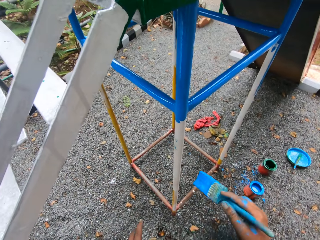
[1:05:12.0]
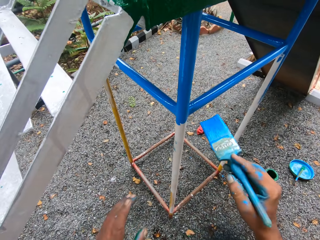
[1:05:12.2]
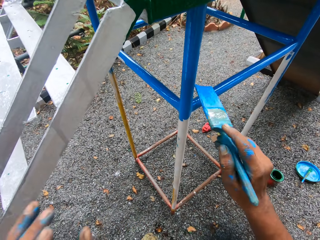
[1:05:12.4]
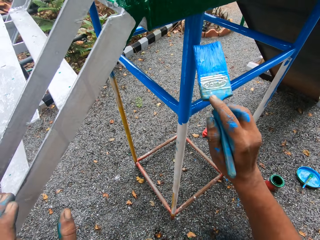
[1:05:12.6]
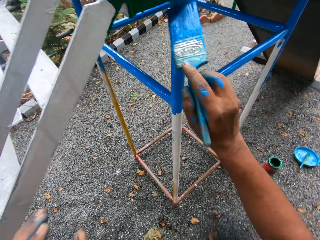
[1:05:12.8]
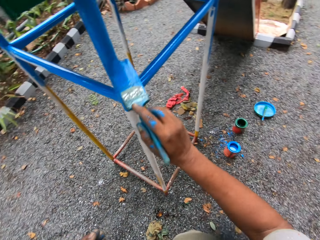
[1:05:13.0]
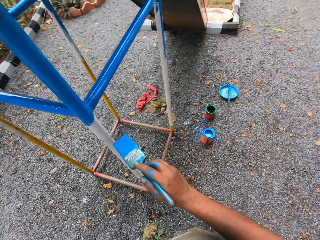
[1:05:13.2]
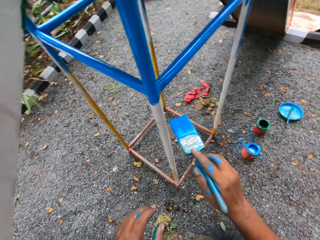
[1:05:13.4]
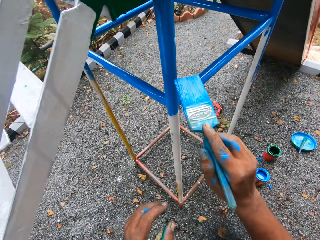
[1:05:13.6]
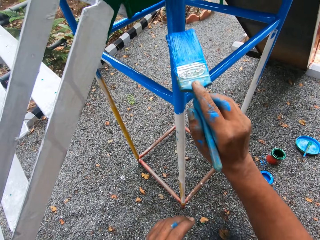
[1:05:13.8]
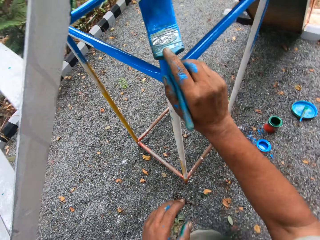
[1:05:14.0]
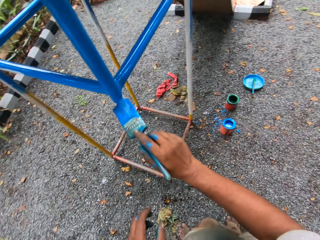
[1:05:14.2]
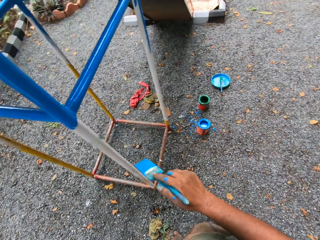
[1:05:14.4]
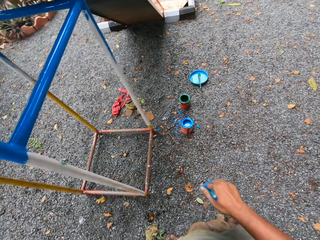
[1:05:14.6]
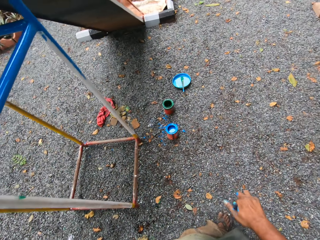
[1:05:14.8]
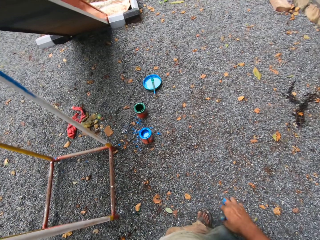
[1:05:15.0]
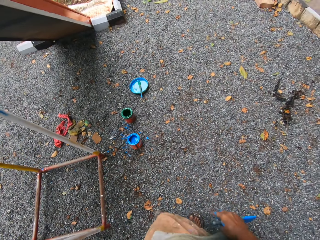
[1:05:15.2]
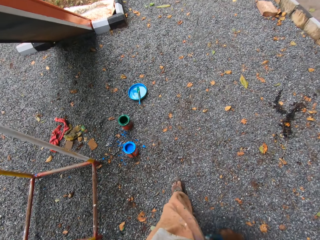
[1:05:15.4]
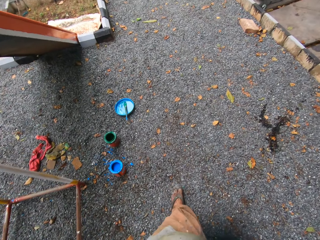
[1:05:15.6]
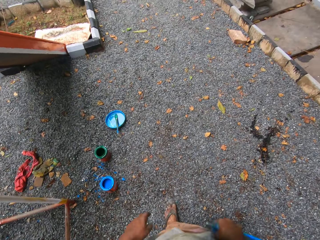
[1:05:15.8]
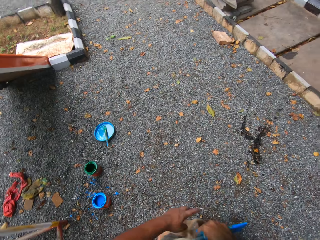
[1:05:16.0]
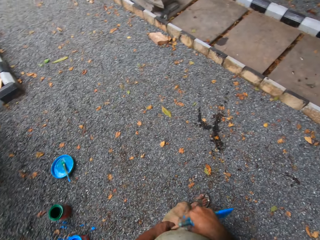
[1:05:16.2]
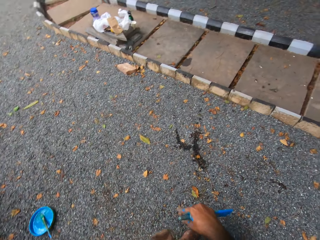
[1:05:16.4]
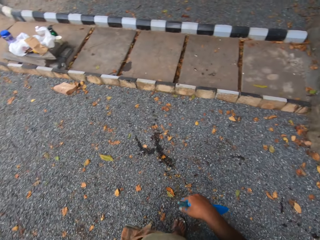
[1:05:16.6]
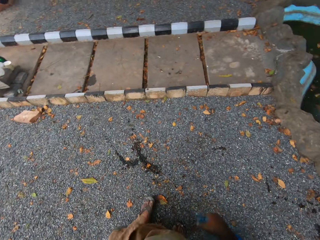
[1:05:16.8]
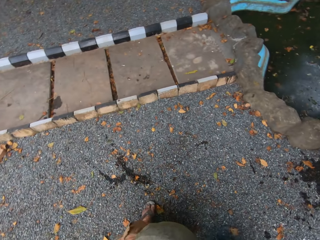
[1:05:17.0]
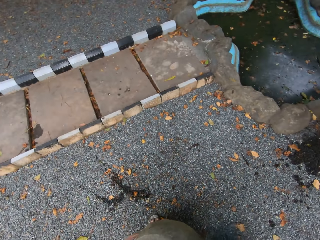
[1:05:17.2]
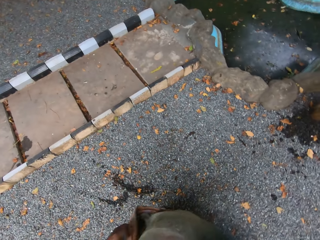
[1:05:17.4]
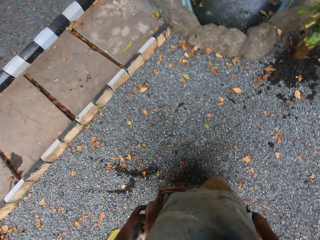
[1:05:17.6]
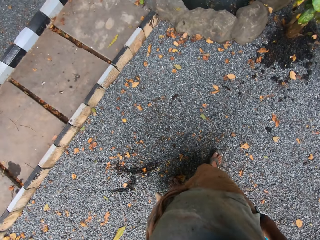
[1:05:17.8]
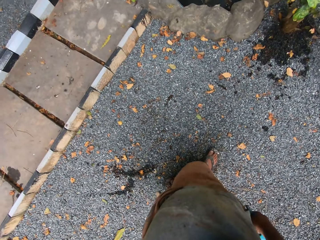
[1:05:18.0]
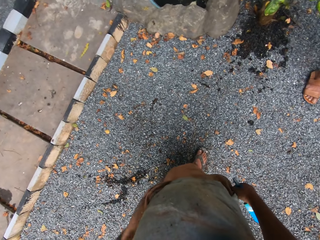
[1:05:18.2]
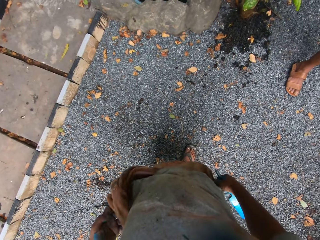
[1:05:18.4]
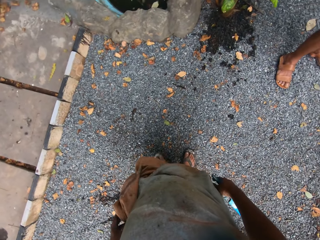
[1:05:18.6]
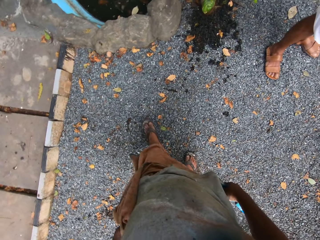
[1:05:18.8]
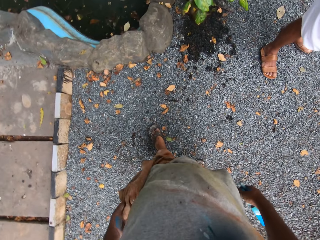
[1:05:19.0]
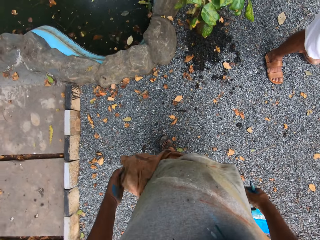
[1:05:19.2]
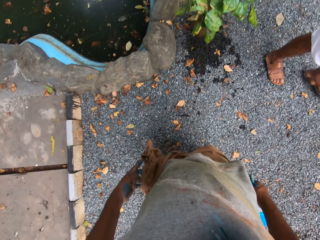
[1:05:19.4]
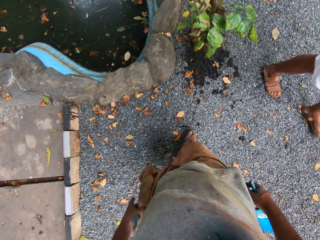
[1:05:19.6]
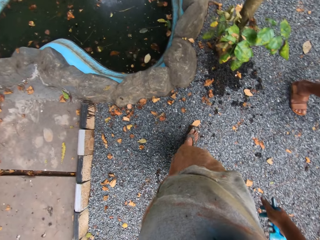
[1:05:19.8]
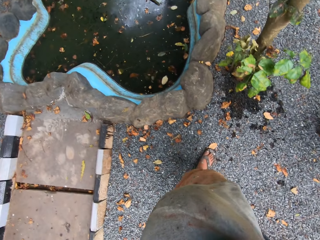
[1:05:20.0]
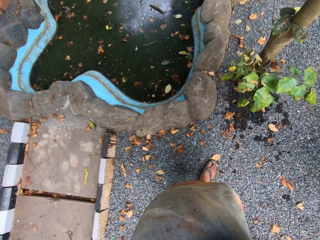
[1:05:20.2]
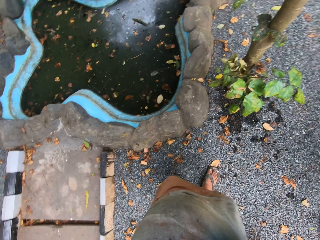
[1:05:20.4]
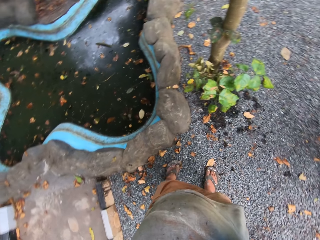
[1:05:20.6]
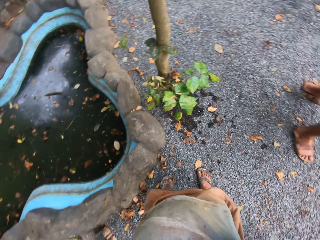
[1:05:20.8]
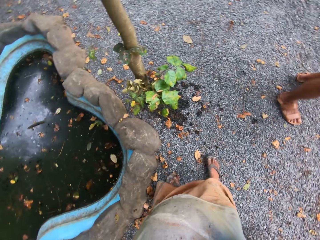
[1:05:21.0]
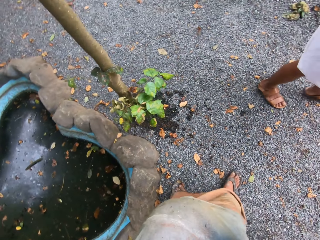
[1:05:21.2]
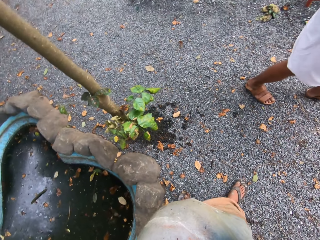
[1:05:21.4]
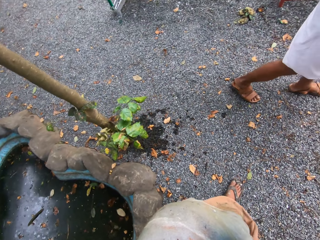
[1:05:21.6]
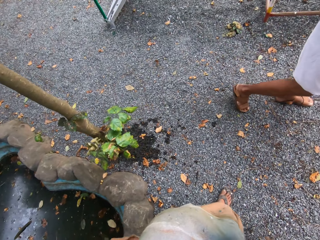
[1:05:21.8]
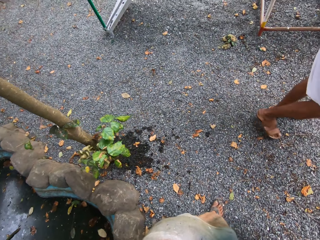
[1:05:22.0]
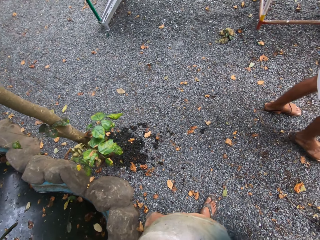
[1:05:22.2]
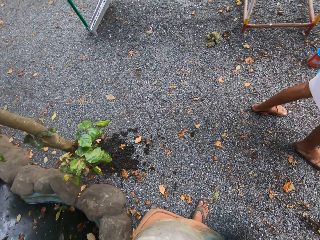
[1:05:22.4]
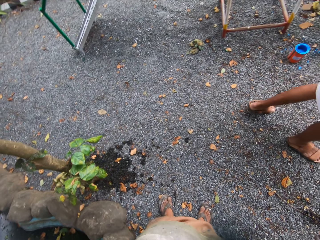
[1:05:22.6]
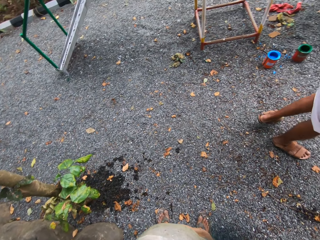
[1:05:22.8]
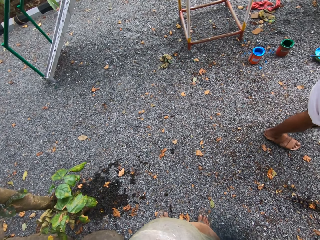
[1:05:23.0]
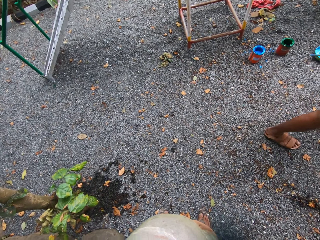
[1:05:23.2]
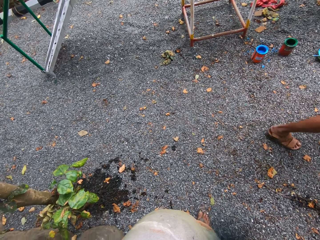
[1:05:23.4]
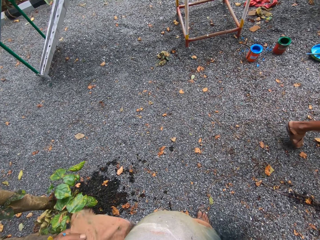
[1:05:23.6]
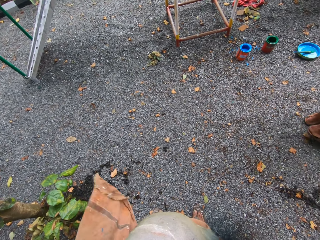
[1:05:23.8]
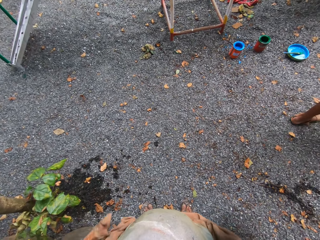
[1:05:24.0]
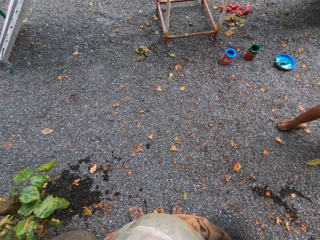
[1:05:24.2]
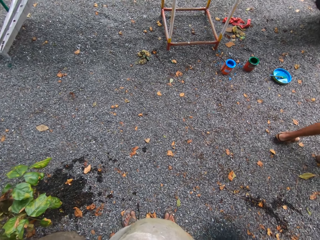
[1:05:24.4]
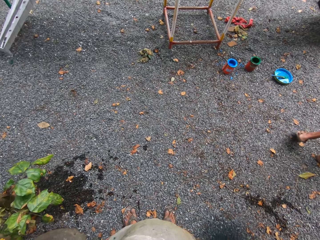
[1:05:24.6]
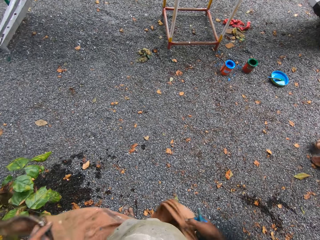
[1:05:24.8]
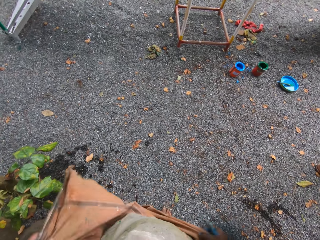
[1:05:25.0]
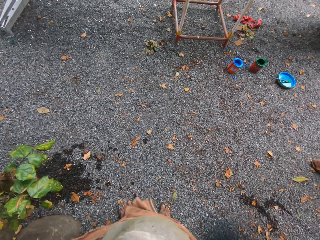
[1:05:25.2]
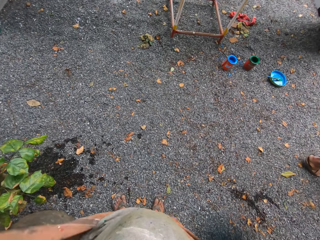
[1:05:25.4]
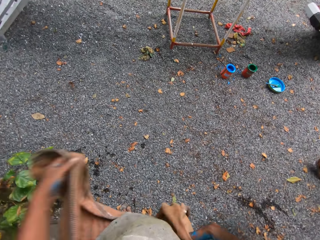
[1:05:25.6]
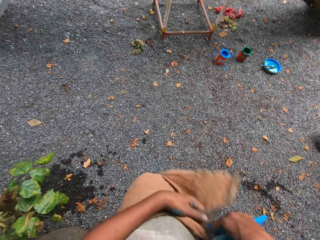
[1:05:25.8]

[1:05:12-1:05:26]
The camera wearer walks outside. A person walks outside. The person walks past the camera wearer. The camera wearer flips his wrapper with his left hand.

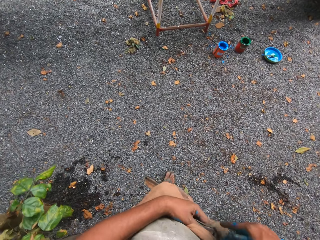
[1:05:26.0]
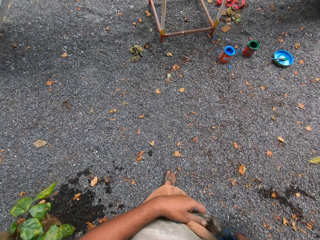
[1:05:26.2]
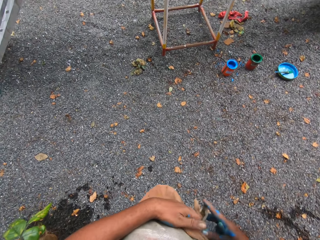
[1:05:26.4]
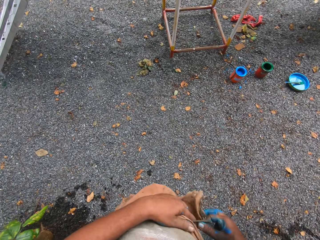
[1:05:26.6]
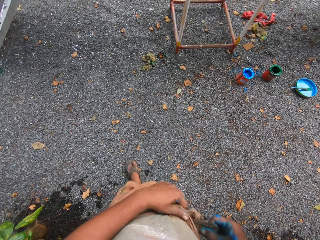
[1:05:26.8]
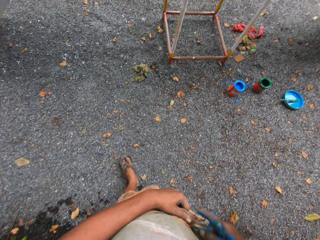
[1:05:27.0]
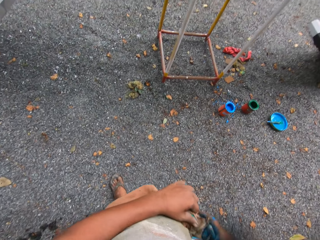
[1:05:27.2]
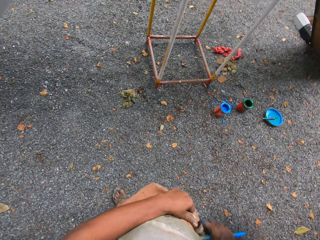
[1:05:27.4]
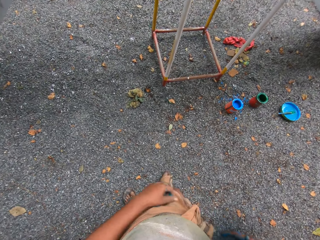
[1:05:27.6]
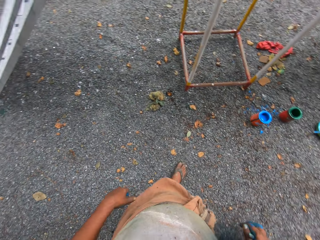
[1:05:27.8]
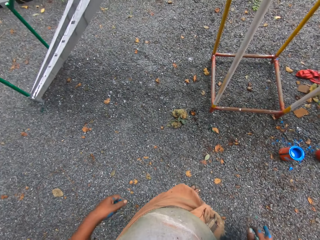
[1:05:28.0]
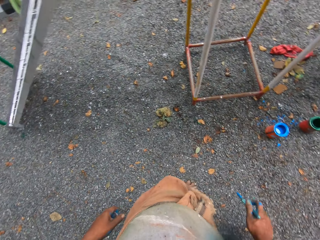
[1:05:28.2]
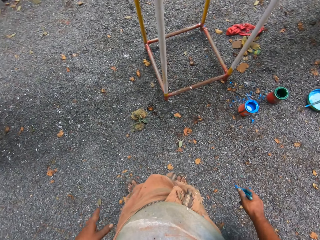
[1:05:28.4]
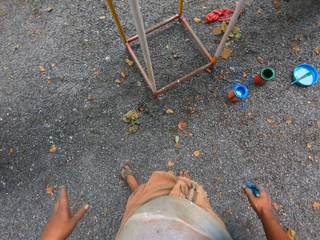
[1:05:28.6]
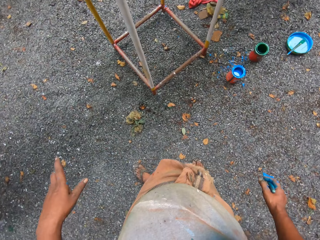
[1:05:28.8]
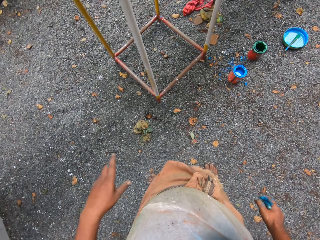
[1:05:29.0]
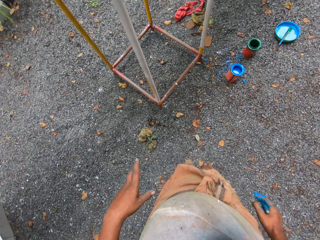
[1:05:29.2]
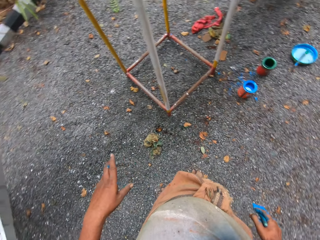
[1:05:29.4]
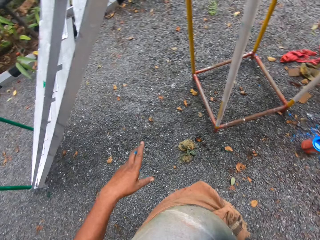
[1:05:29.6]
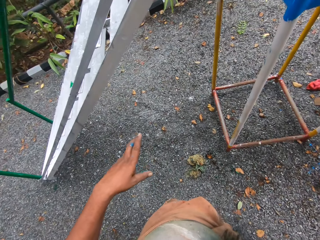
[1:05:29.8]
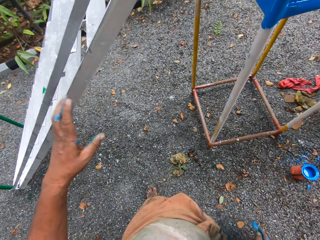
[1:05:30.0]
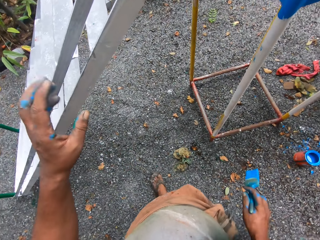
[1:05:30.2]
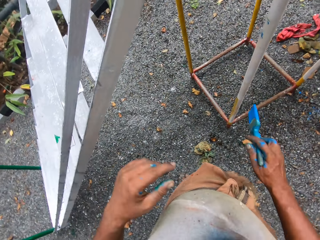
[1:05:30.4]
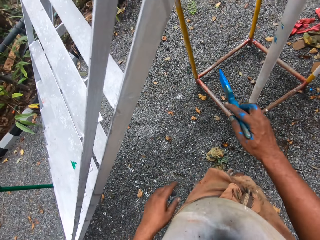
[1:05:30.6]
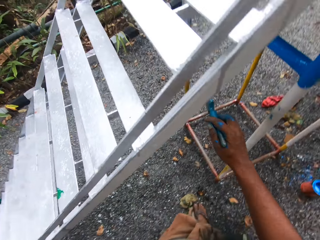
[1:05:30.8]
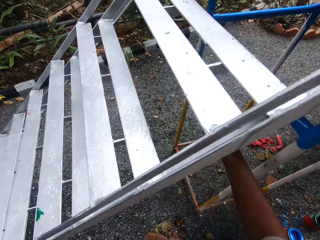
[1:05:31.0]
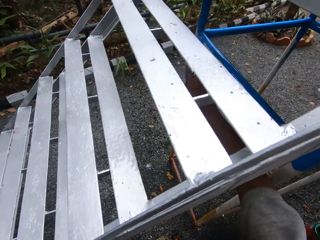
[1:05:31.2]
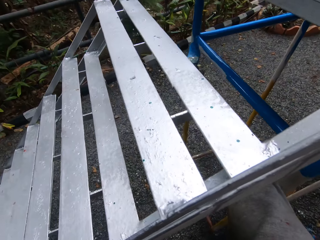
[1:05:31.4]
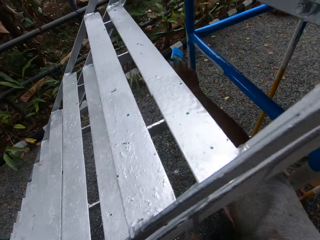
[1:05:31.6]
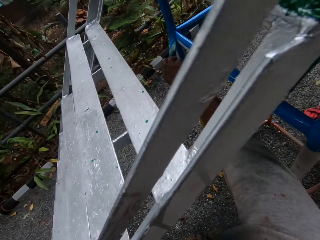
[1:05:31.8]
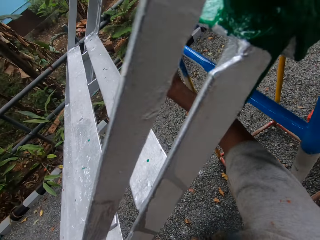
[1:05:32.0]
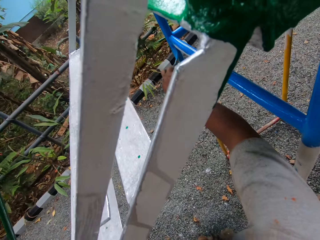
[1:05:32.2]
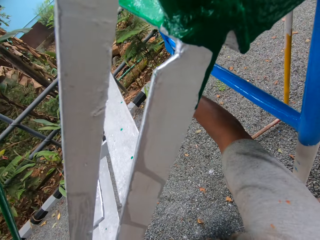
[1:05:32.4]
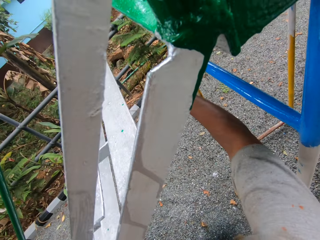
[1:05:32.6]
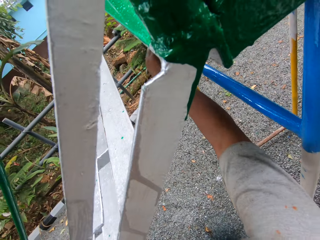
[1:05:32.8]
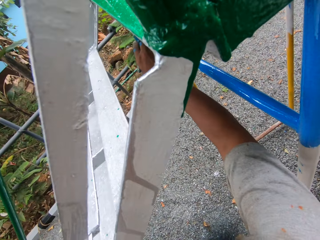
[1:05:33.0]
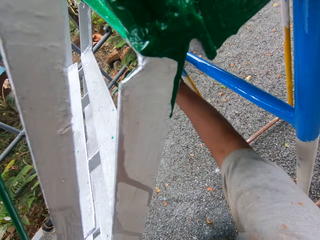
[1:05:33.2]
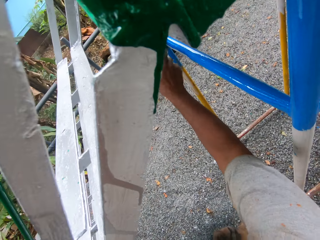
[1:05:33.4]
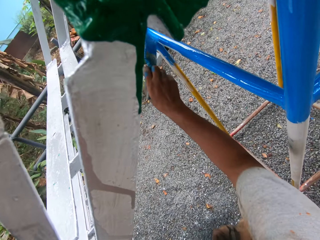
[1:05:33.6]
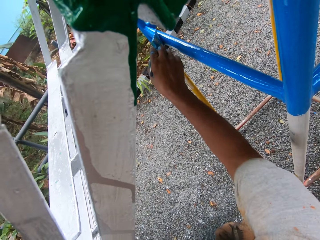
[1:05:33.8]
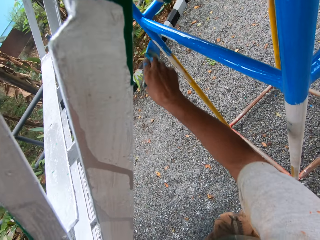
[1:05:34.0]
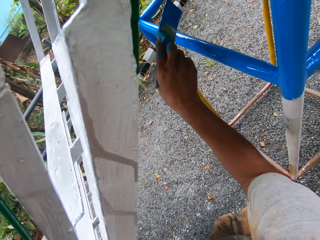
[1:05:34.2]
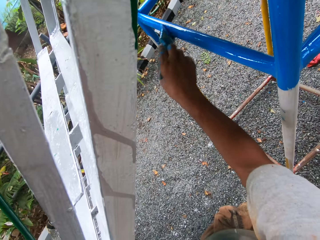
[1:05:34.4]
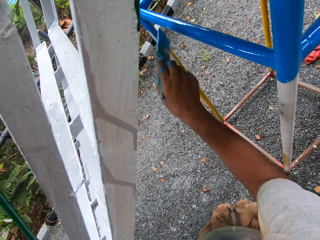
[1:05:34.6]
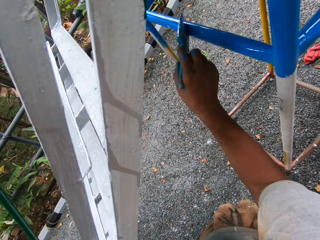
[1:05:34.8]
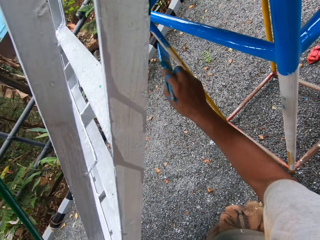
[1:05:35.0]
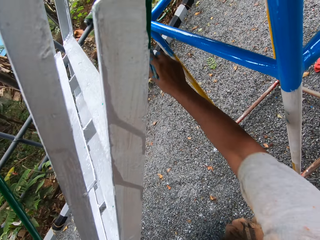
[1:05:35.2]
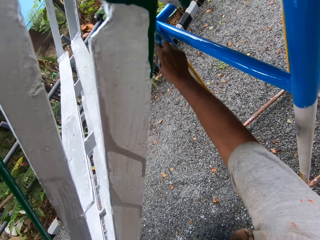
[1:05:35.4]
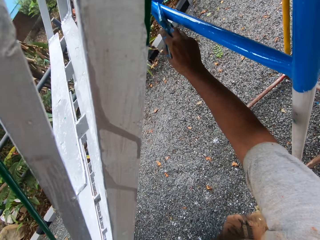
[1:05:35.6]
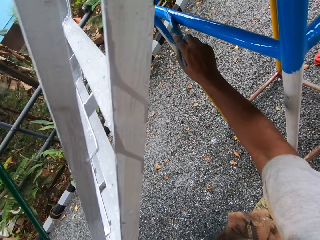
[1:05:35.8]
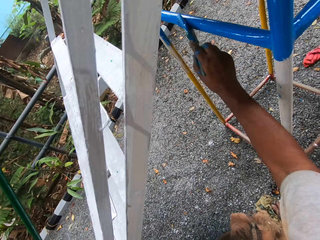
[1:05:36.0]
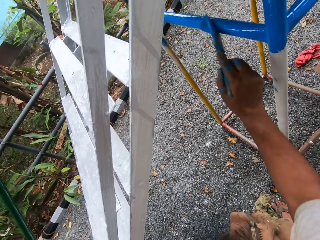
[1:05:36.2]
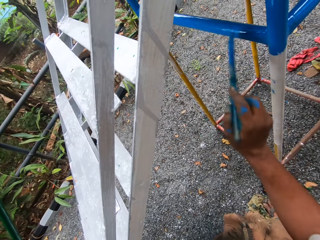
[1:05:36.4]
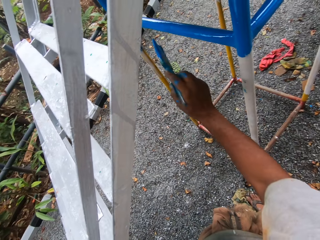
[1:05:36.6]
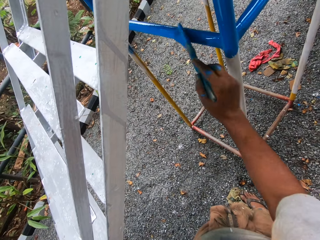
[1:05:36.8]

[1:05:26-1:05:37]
The camera wearer ties his wrapper with both hands. He adjusts the cloth with his hands. He paints the metal structure with the paint brush.
